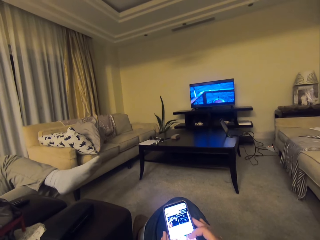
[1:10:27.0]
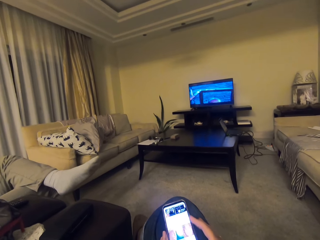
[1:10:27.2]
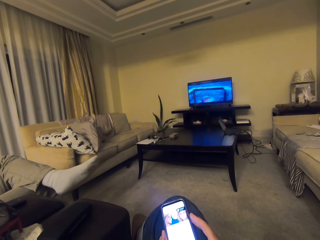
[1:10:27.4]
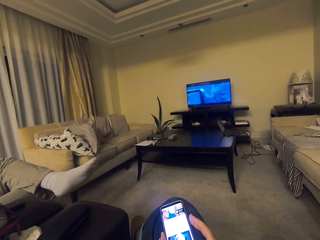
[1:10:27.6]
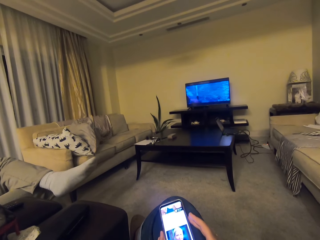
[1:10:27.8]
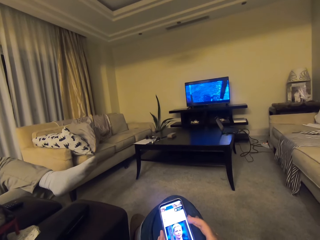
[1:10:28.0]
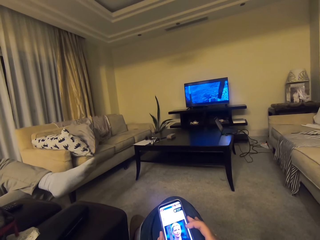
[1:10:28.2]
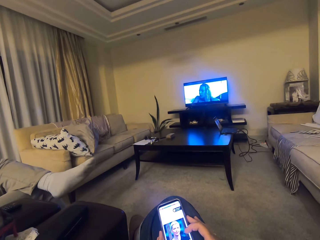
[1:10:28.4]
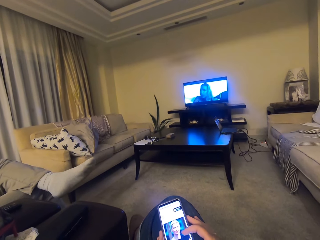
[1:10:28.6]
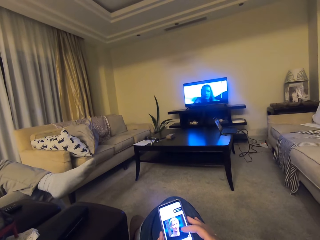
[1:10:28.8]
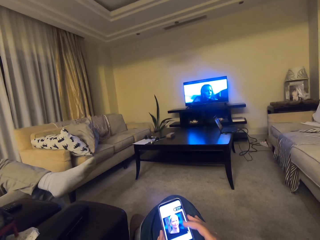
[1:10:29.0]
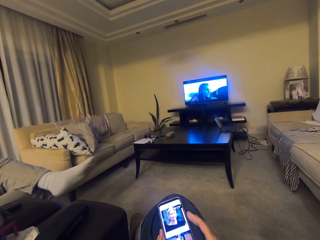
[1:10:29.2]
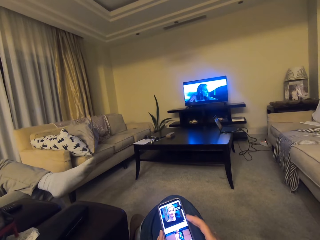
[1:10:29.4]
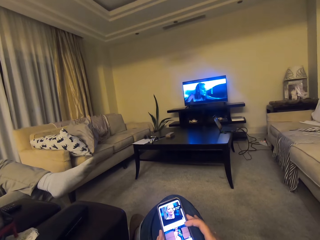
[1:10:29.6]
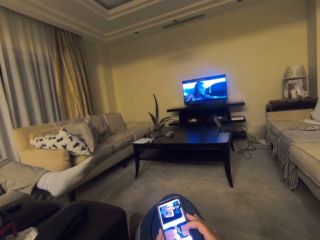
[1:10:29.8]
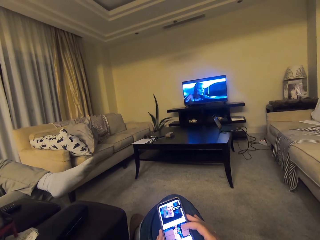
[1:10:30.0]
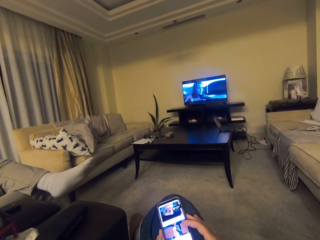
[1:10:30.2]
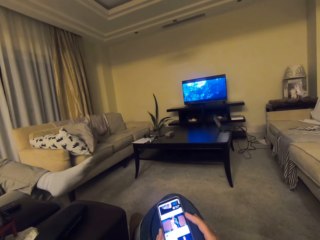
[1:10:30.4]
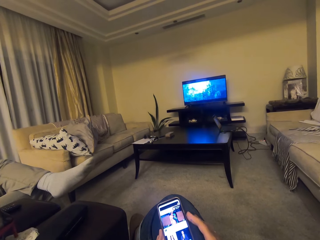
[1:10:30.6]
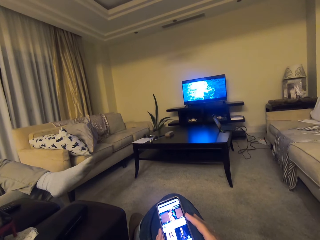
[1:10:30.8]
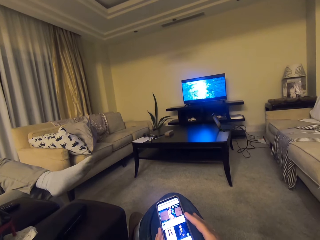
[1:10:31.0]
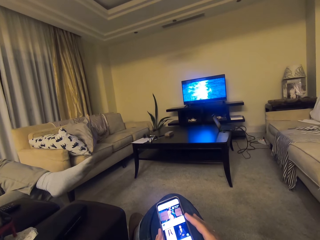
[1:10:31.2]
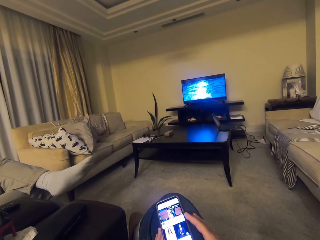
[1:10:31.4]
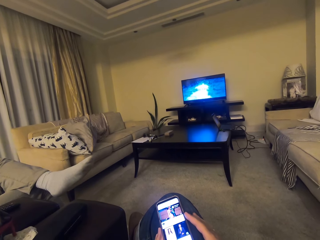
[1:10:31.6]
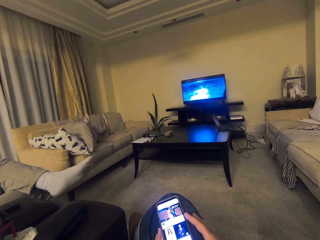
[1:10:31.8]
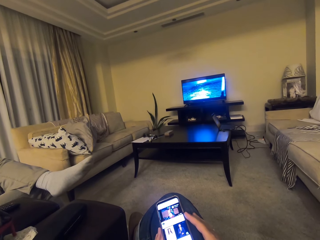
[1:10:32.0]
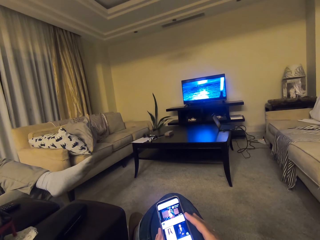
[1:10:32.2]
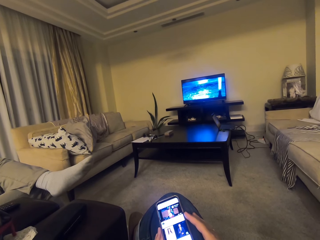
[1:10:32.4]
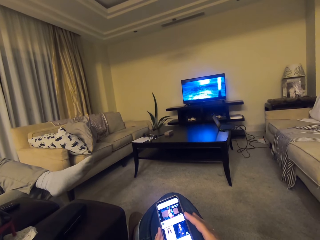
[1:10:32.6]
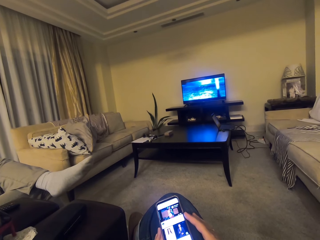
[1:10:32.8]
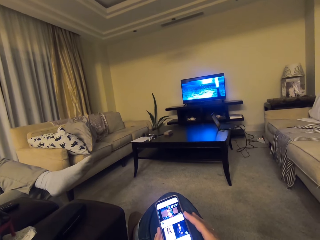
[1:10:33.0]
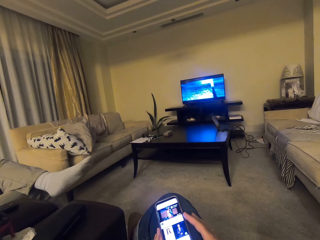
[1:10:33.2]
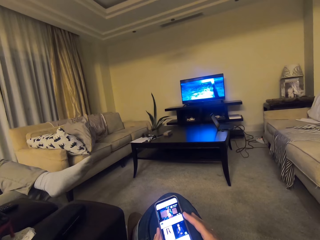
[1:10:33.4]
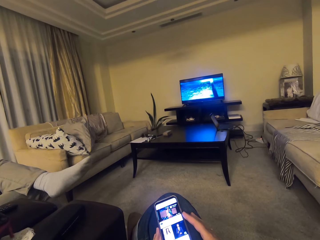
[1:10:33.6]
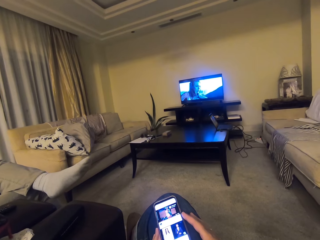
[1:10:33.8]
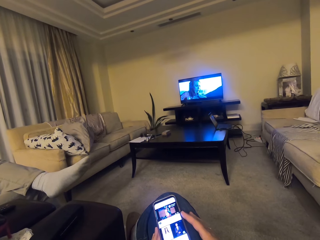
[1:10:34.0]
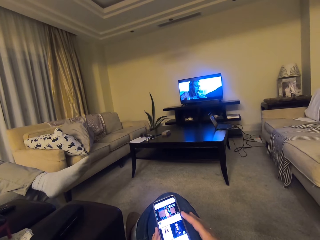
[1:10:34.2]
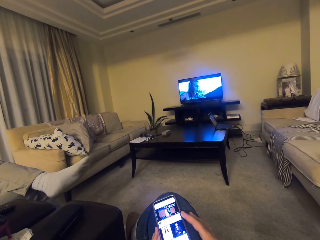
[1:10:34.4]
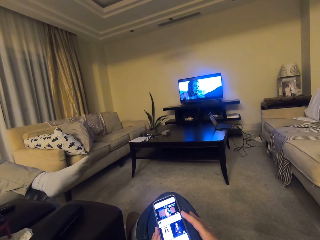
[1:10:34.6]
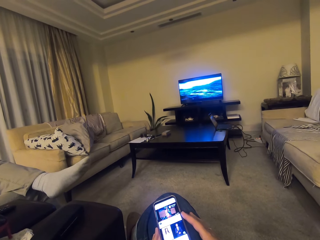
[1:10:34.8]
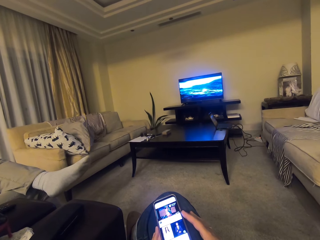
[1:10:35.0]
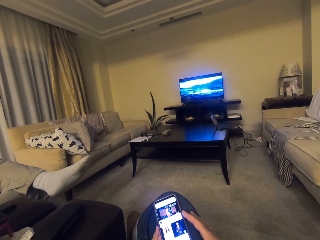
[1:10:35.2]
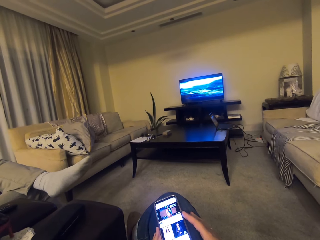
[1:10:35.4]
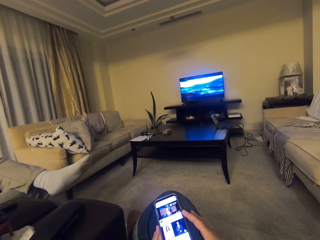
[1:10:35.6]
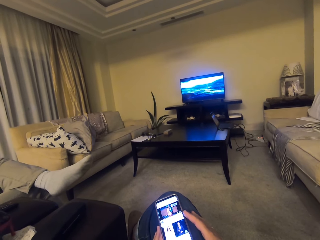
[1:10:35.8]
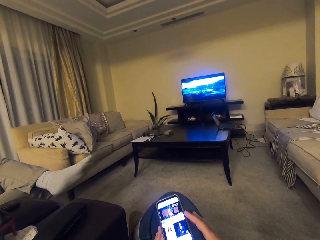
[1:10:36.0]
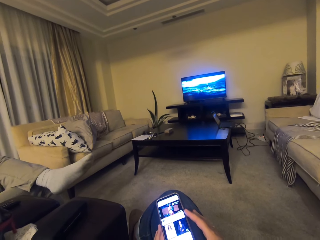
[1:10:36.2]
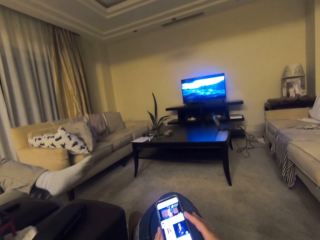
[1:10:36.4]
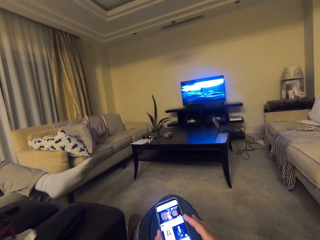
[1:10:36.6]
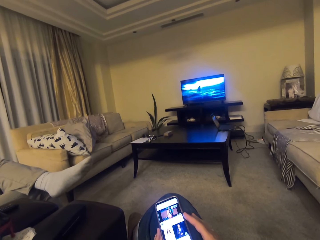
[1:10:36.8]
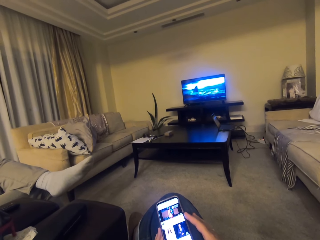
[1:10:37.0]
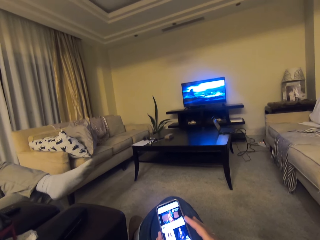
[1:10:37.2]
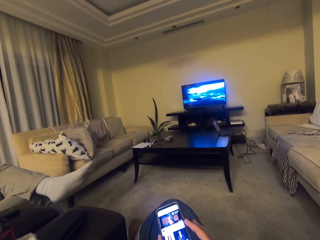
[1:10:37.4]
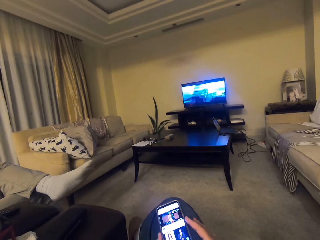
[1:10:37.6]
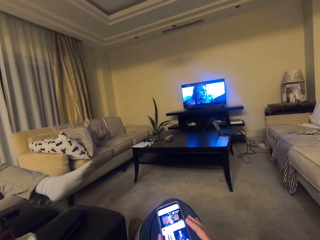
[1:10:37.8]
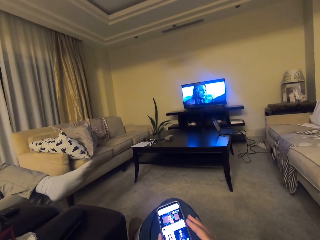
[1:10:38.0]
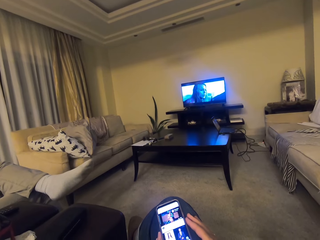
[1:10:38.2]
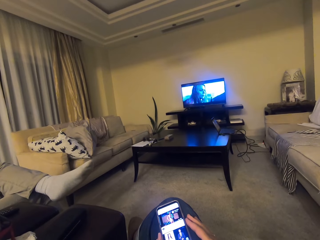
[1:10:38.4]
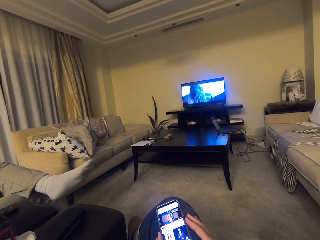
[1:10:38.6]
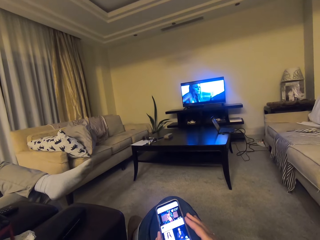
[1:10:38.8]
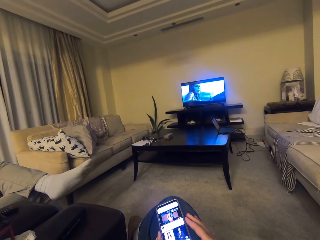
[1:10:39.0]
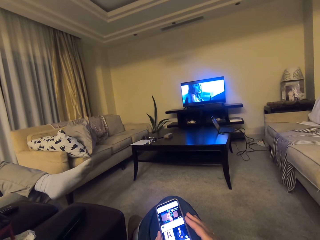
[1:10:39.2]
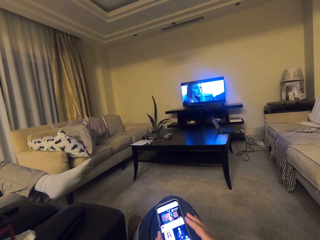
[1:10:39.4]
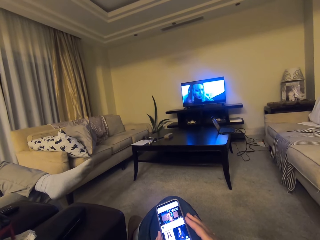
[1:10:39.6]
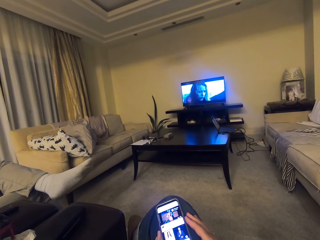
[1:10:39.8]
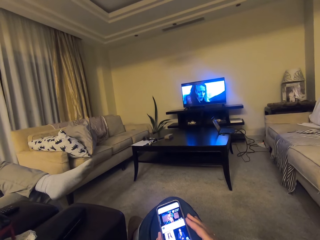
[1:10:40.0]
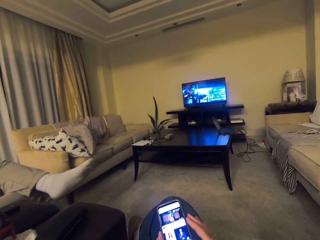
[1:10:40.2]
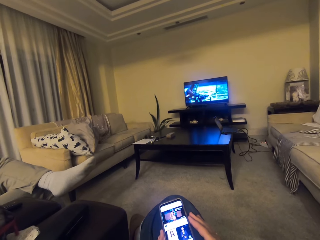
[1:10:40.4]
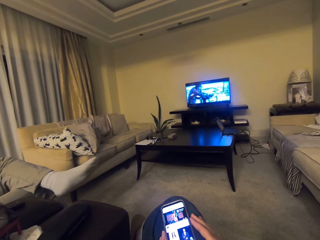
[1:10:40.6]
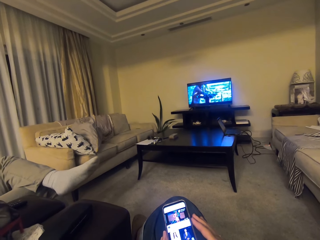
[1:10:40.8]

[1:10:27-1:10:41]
The camera wearer scrolls the phone. They talk through the phone with a person. They watch the phone.

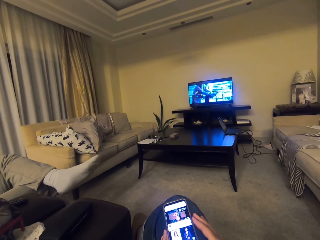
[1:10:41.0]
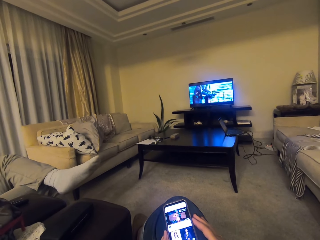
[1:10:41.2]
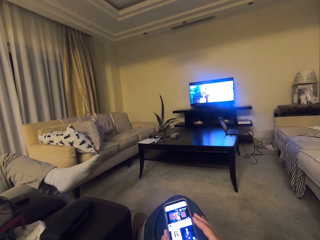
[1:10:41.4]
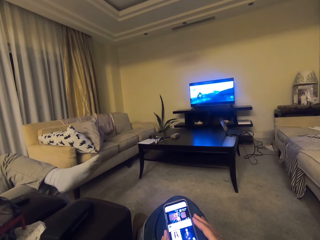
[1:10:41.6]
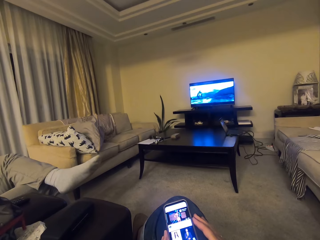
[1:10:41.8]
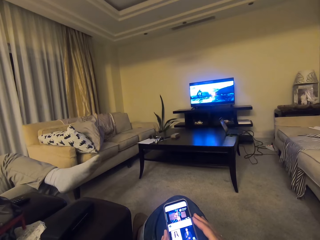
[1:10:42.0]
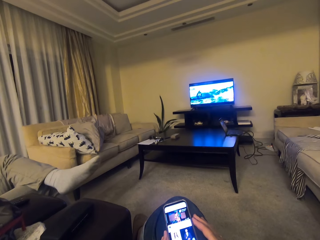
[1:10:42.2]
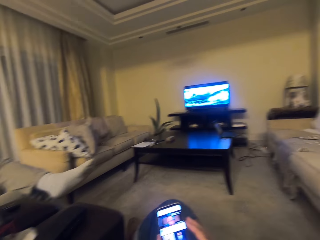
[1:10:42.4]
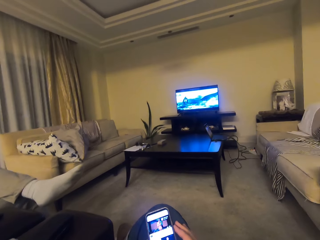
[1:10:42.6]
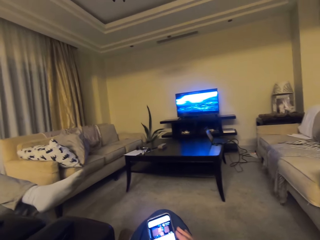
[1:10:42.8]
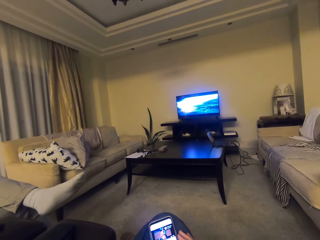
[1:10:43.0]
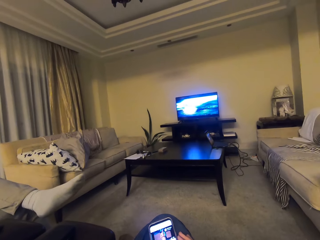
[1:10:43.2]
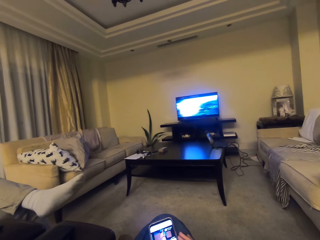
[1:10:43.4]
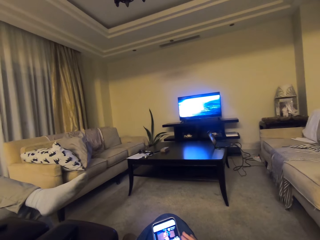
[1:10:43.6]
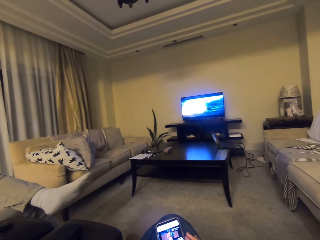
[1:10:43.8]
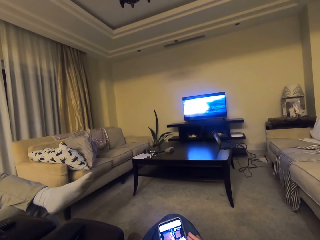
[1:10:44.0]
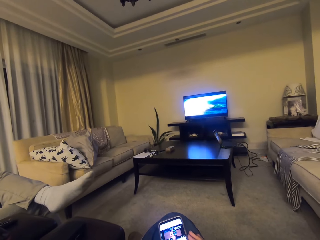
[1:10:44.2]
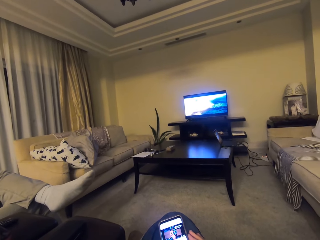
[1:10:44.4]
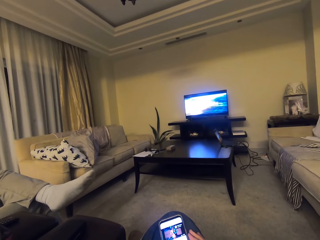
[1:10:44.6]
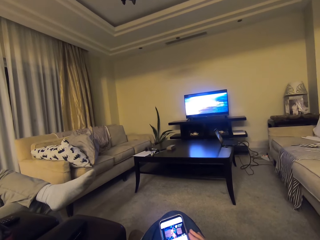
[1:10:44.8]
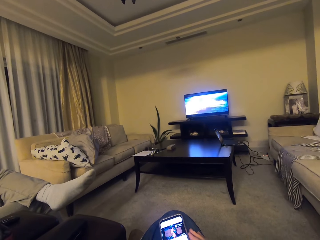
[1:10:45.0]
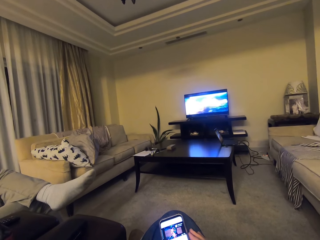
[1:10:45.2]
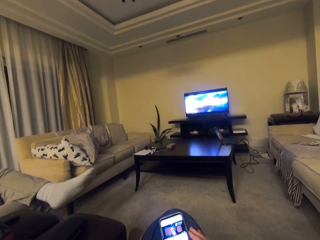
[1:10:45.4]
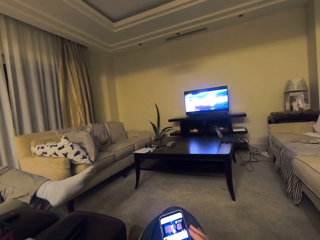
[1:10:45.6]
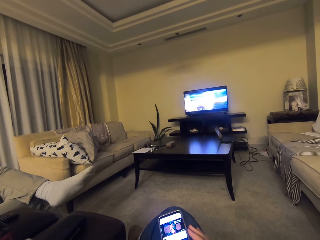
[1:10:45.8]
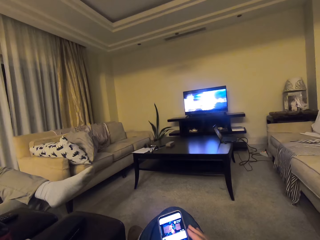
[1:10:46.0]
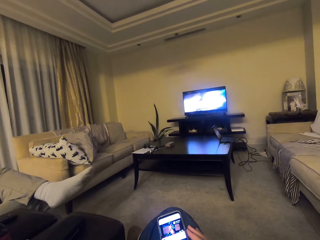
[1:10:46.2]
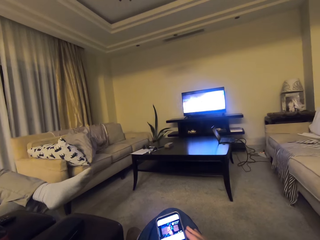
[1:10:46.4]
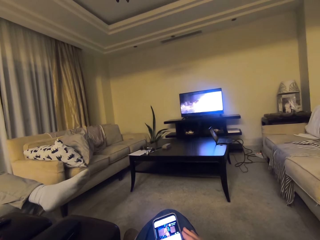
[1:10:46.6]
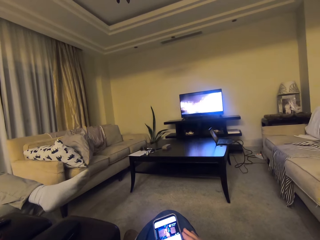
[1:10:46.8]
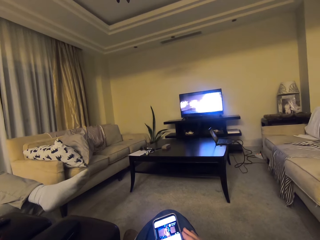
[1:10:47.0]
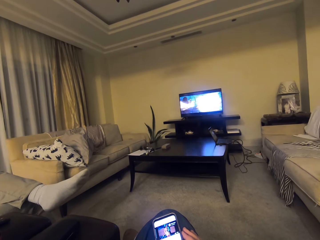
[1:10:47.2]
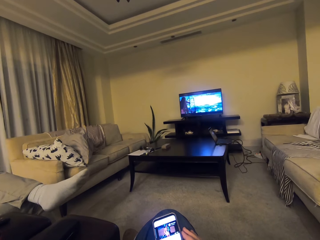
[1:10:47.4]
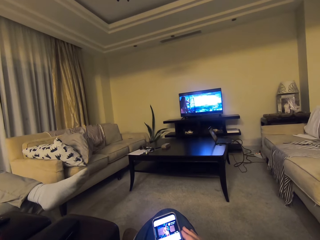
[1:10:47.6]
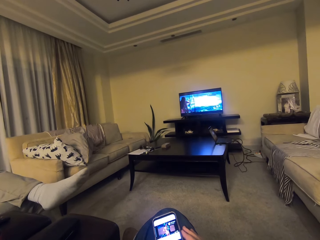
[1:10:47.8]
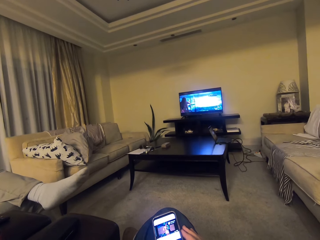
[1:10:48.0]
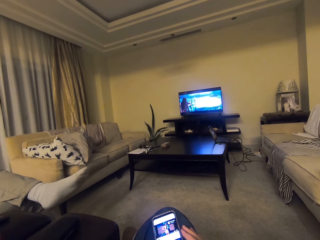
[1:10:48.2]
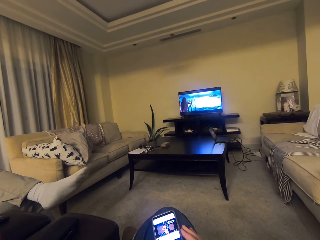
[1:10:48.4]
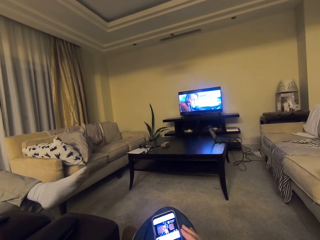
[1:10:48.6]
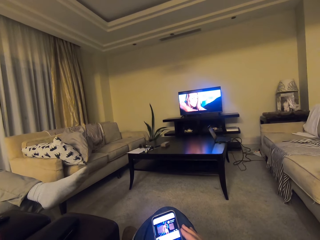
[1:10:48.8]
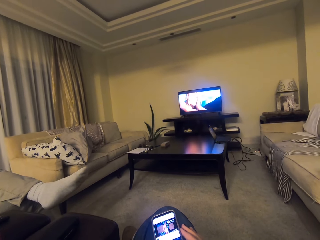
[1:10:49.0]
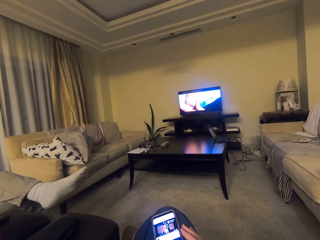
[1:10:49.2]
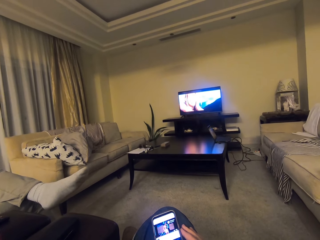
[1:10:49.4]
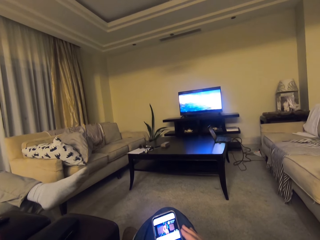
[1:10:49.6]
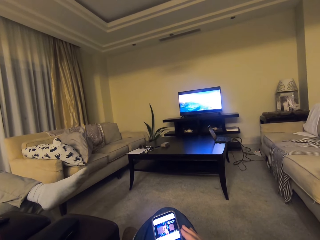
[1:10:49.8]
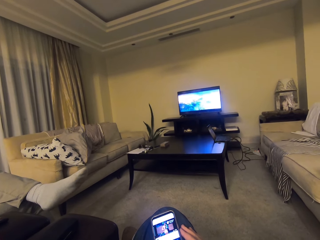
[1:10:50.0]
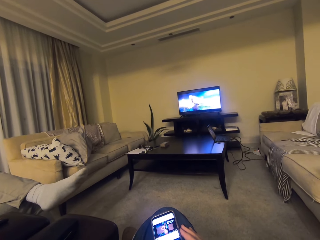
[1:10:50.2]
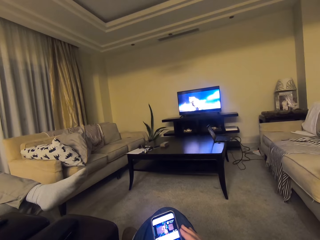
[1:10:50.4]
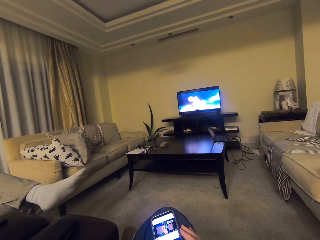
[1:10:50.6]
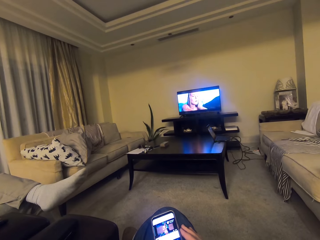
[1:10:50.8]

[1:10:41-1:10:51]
The camera wearer talks through the phone with a person. They talk through the phone with the person again.
